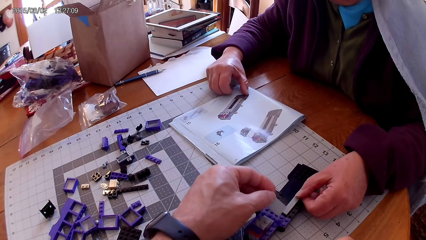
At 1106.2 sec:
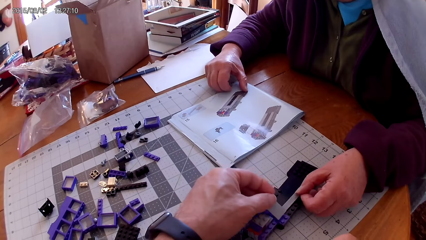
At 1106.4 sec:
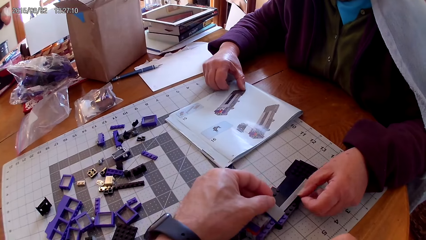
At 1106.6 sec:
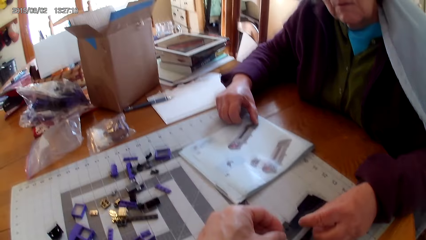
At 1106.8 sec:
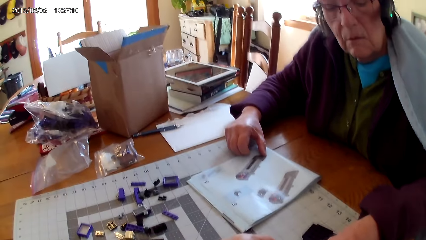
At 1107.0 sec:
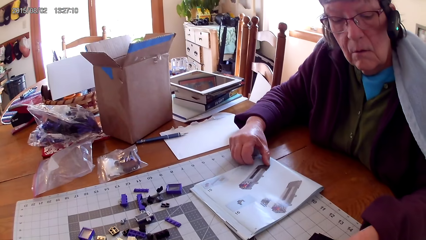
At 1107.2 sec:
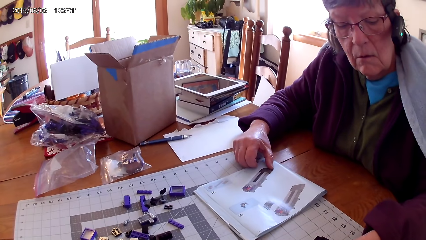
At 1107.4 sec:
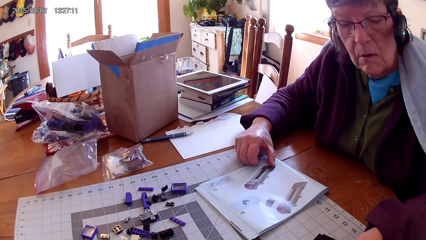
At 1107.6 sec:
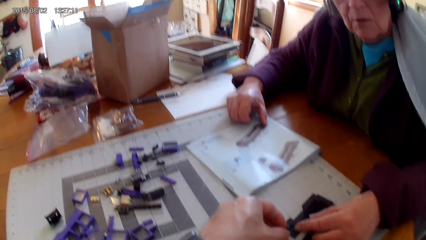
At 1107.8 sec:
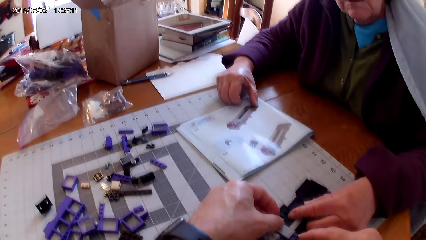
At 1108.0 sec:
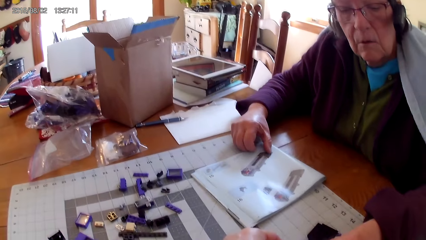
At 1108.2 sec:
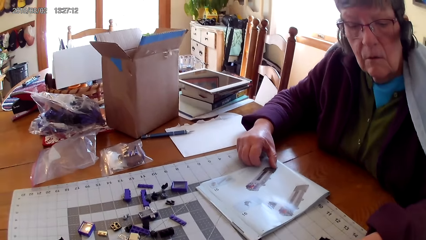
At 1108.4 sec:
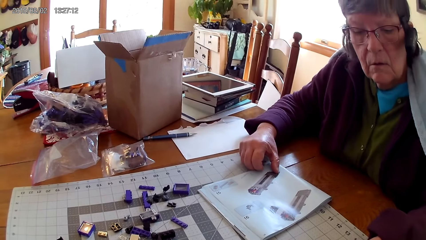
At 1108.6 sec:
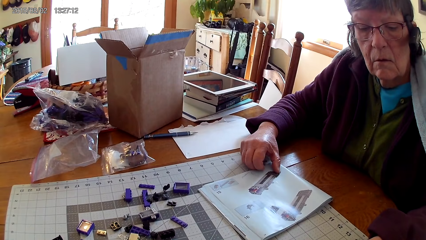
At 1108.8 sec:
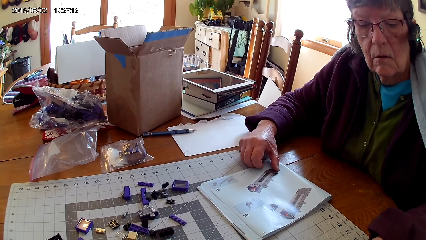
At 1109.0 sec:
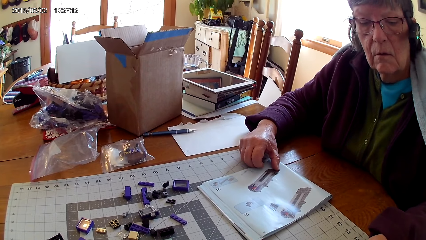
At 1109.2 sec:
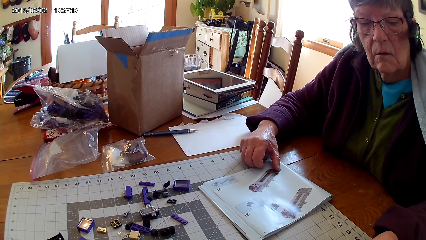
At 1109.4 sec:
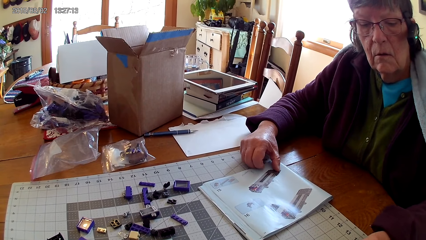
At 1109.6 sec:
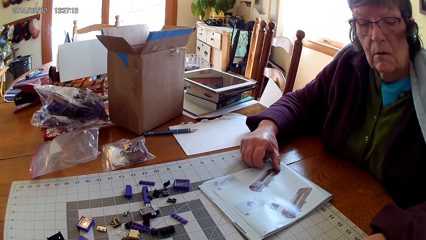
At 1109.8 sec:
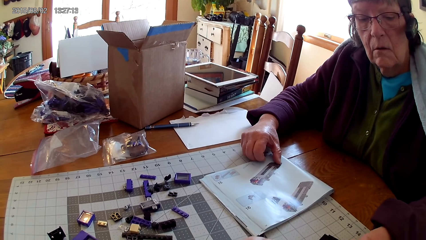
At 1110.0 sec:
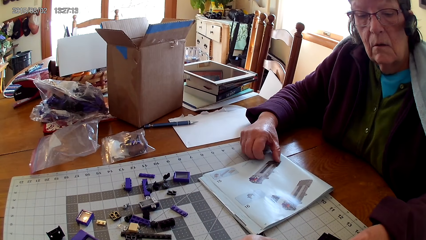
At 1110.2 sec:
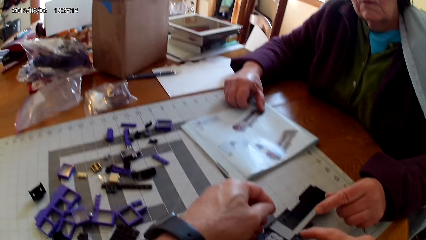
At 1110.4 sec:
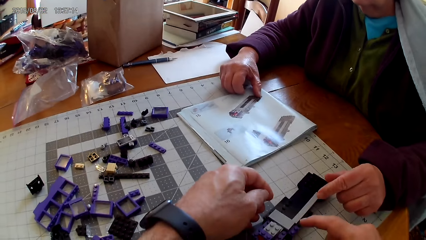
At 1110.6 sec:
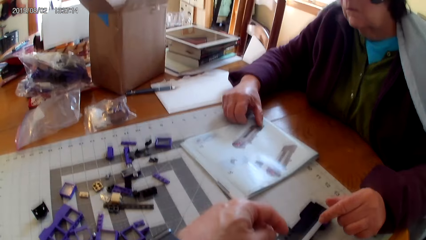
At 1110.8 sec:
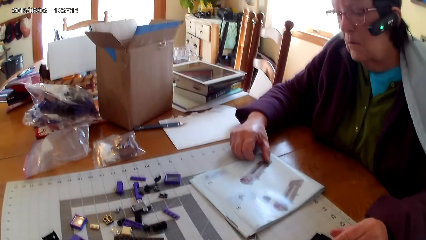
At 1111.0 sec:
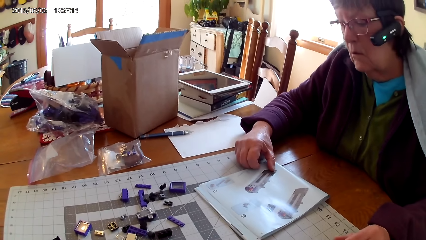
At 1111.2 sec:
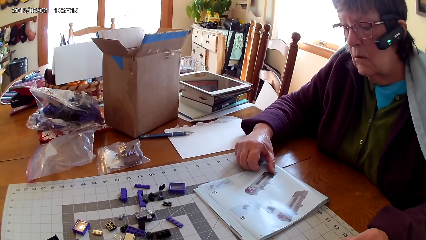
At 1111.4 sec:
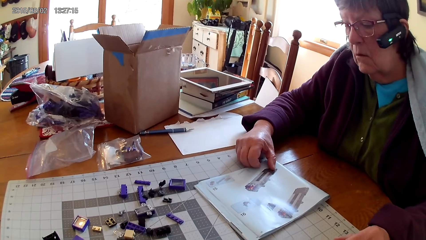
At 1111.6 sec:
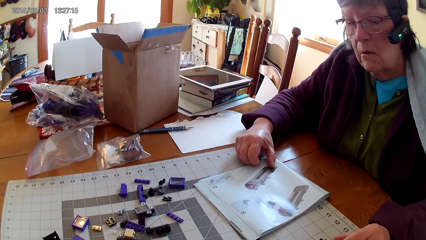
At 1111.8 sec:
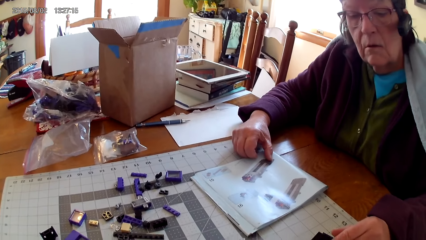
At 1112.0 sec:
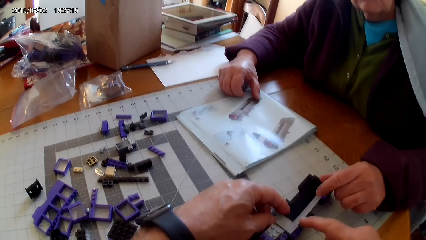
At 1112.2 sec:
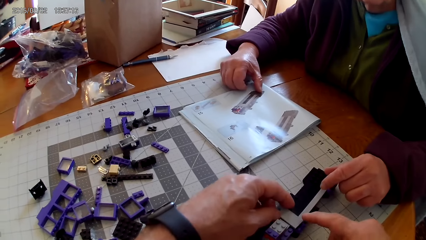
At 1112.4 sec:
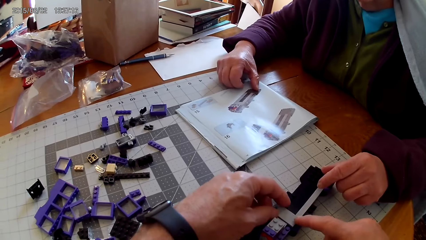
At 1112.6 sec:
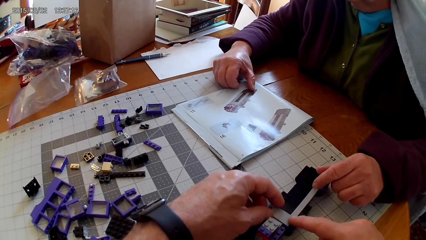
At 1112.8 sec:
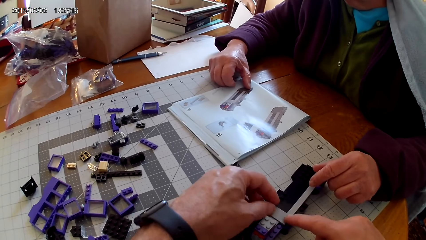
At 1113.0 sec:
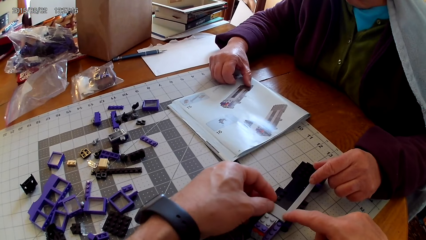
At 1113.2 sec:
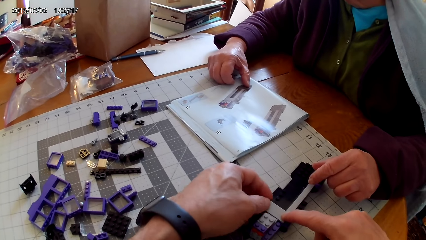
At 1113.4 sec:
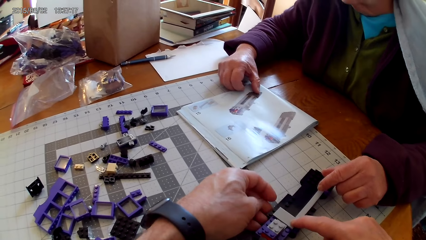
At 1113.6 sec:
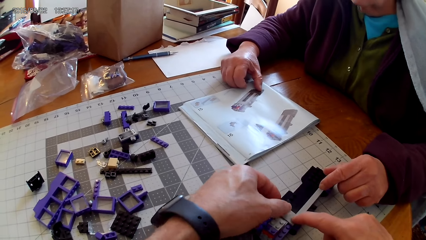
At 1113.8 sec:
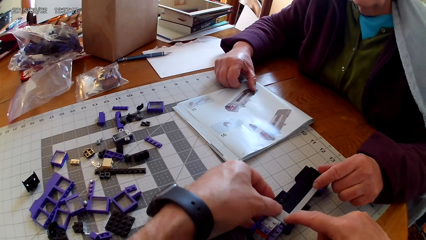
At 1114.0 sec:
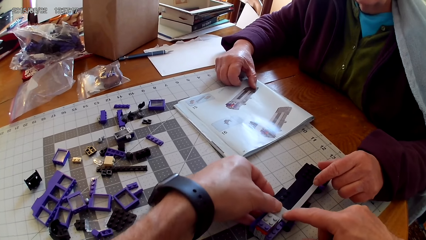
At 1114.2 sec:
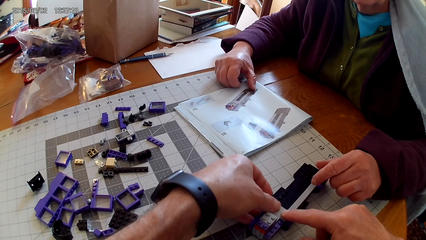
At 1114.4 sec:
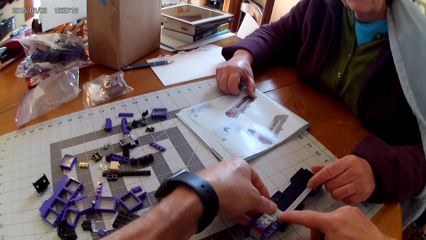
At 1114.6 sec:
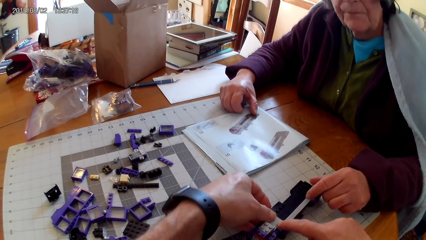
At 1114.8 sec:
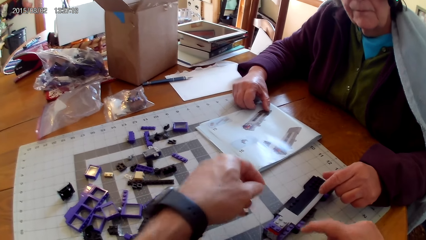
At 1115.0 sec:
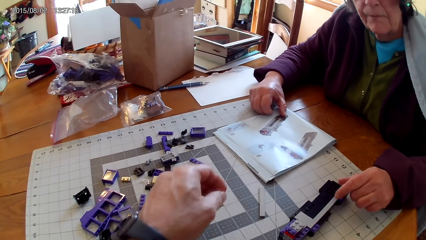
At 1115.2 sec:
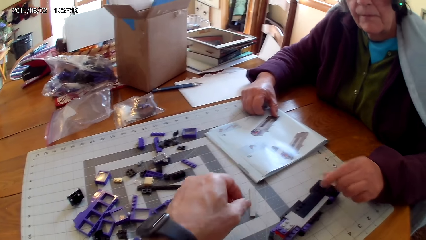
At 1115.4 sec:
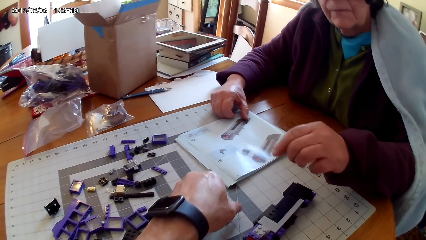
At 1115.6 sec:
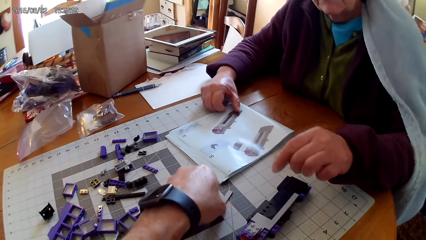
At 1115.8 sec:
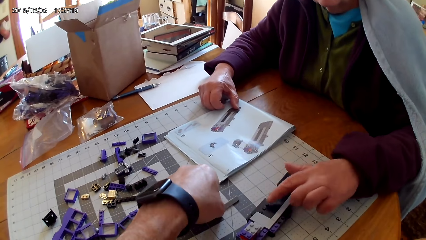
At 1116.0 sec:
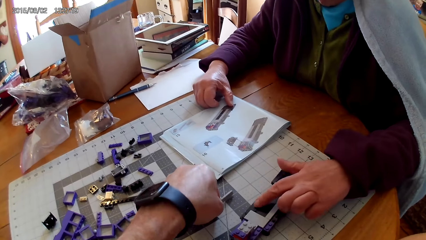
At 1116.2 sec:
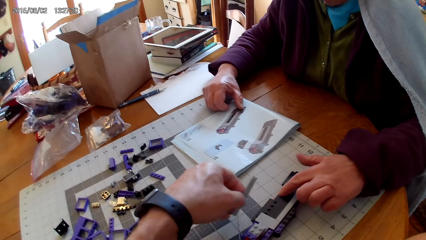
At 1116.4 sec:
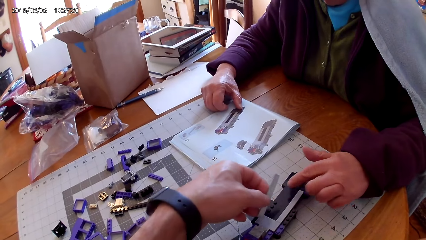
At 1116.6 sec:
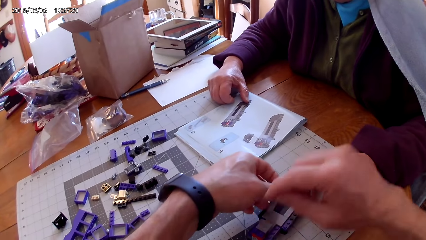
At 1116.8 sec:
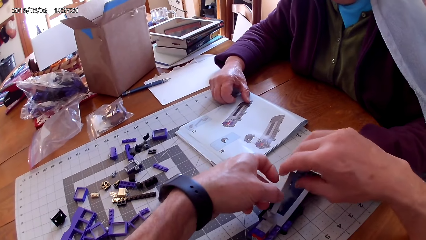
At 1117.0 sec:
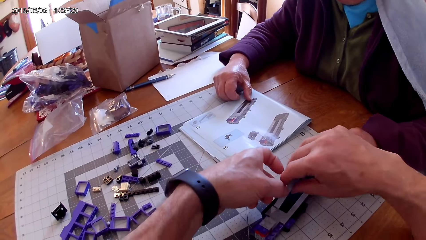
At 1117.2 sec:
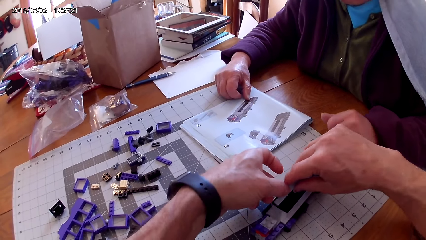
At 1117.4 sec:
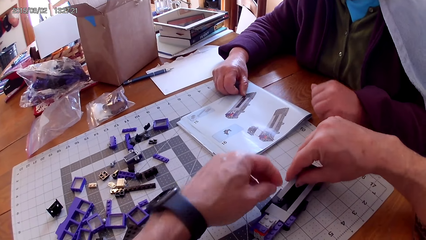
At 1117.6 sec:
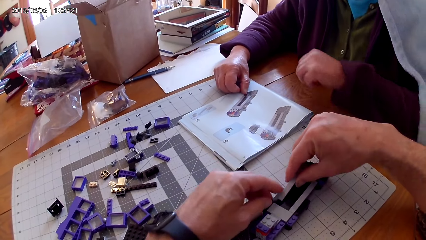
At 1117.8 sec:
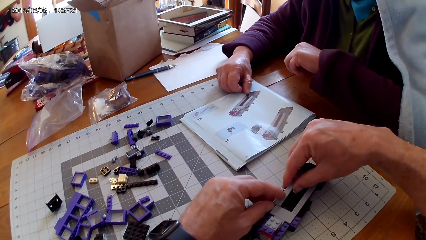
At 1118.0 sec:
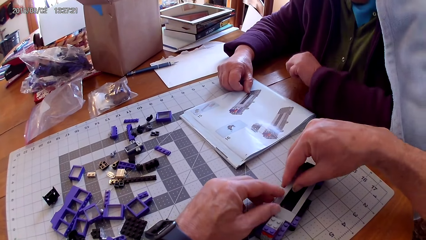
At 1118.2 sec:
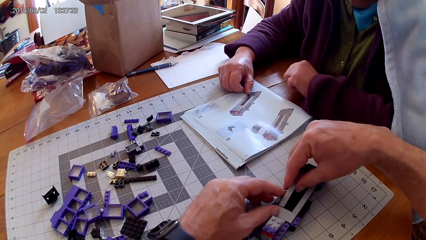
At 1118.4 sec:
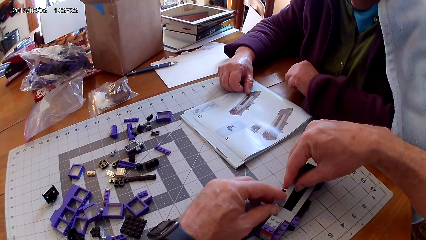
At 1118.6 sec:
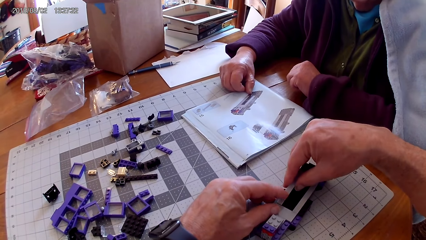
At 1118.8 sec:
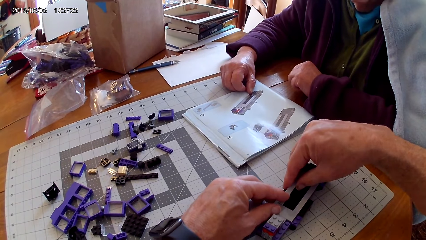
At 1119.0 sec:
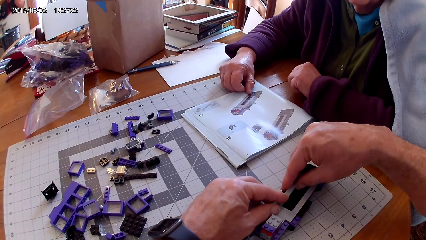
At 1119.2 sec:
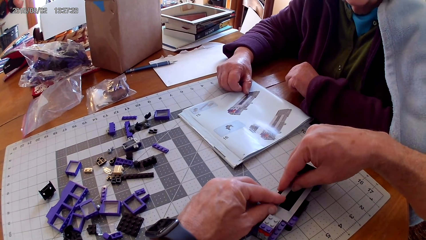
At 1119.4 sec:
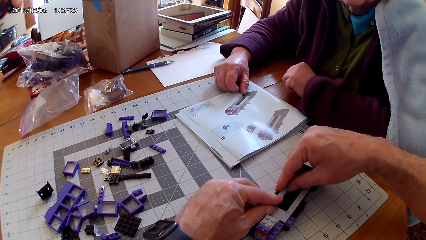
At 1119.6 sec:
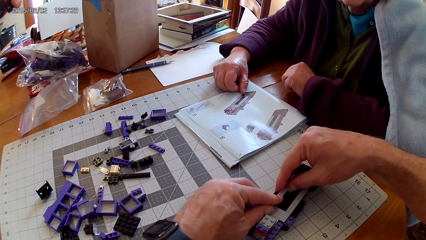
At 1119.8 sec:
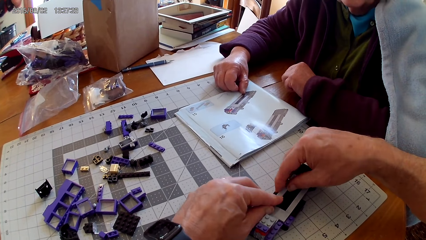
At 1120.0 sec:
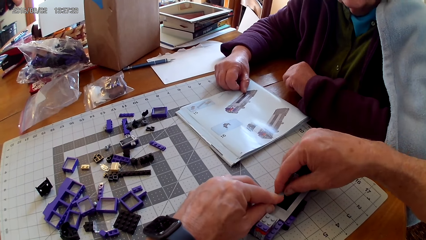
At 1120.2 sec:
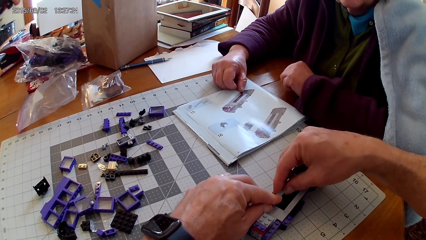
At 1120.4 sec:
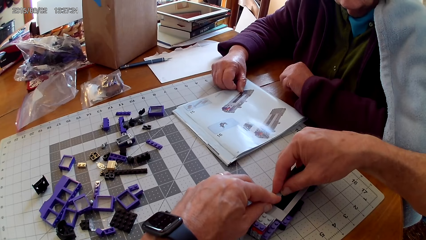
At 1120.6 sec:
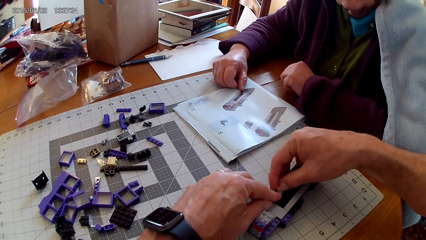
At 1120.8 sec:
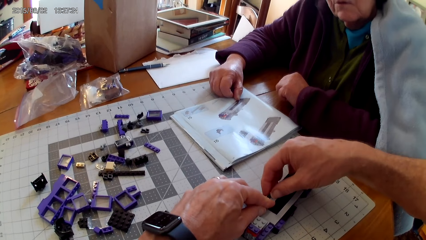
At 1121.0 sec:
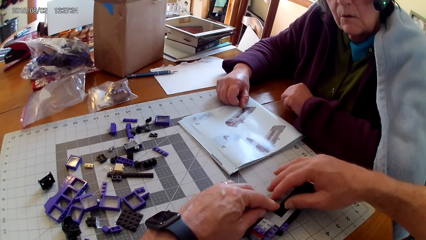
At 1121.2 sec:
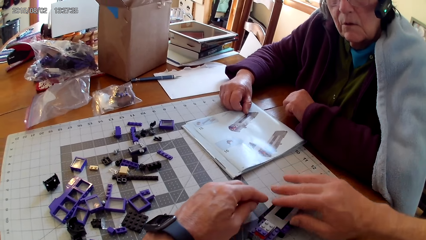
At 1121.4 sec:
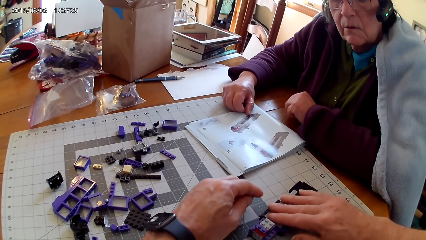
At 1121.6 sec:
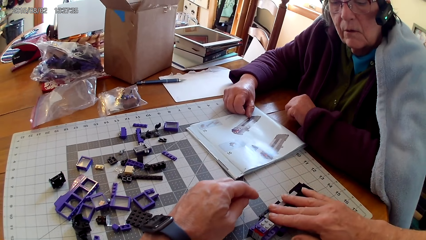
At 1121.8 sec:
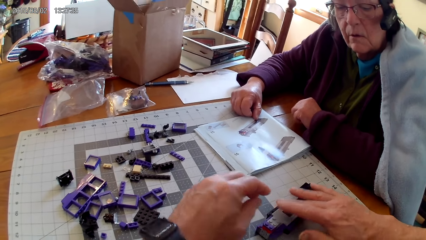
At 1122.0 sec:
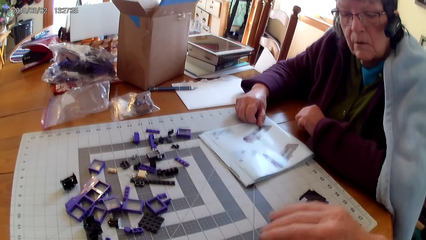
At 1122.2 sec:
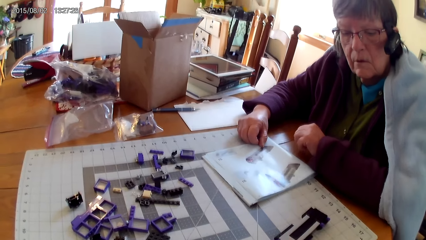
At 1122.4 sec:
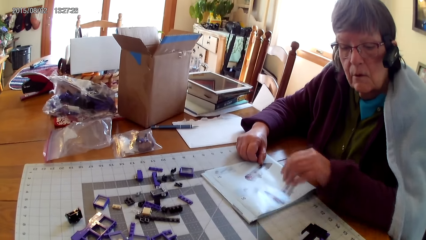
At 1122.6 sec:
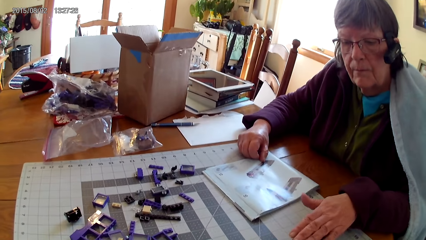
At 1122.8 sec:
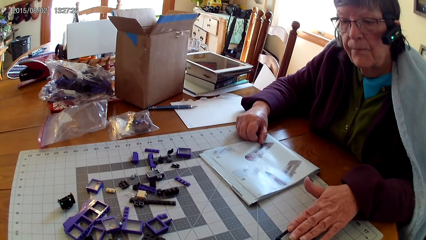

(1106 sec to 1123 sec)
A woman fixes a plastic on the other plastic. The camera wearer fixes a plastic or spare part on the other plastic. They take another spare part. They make something. They fix a plastic on the other plastic. The woman removes hand from something. The camera wearer removes hand from something.
